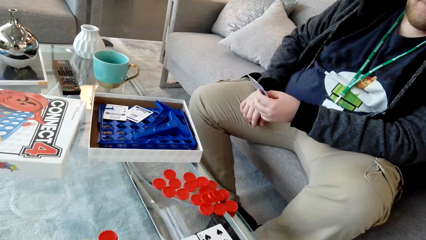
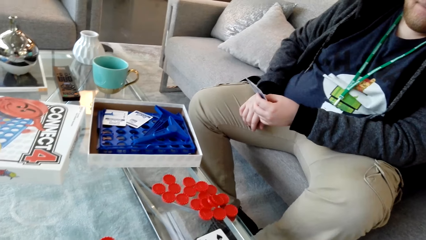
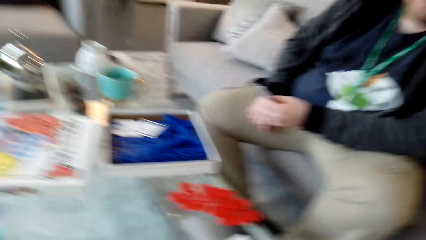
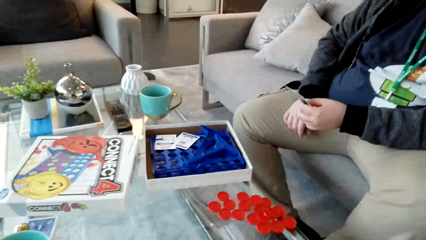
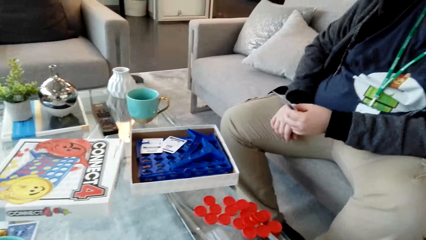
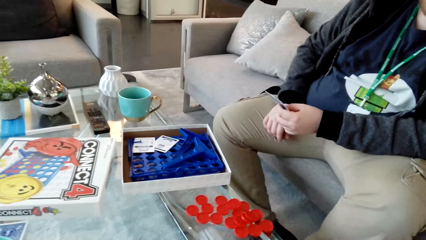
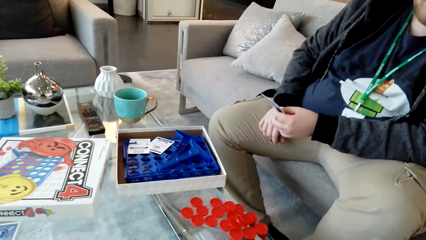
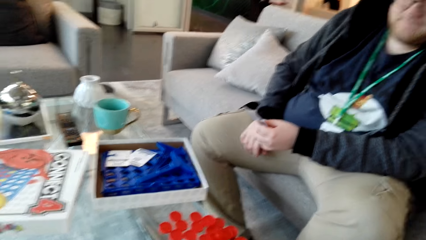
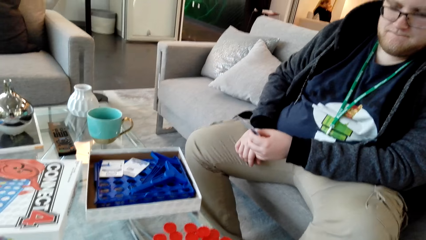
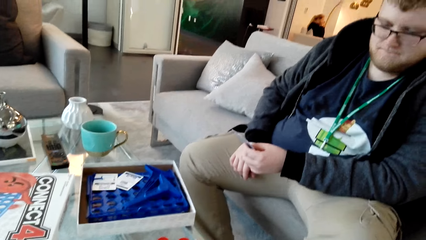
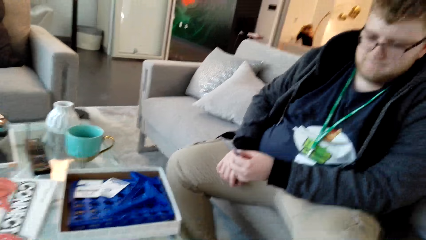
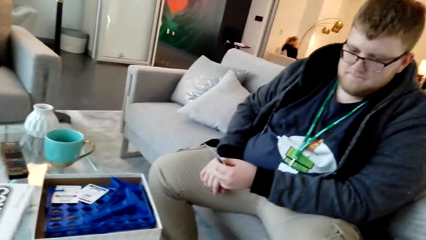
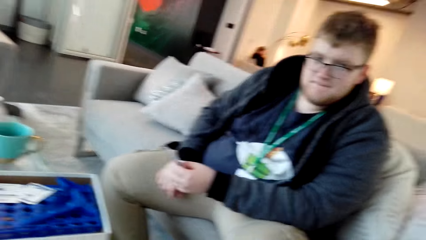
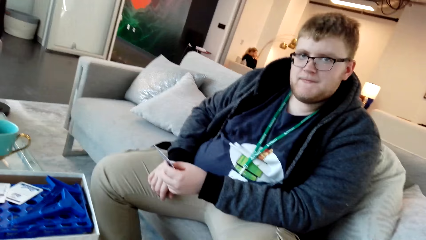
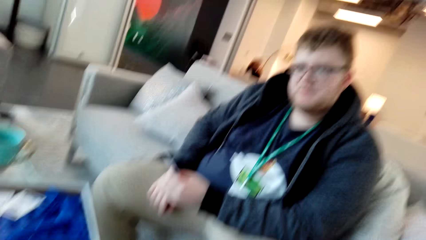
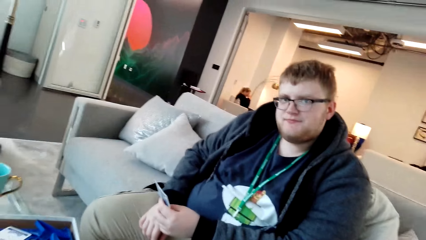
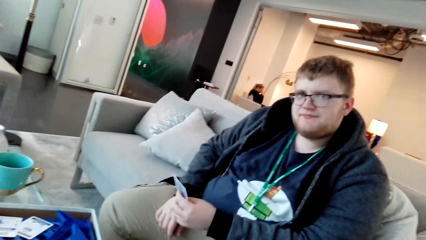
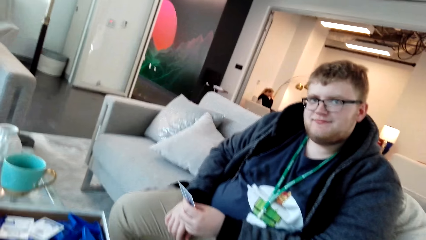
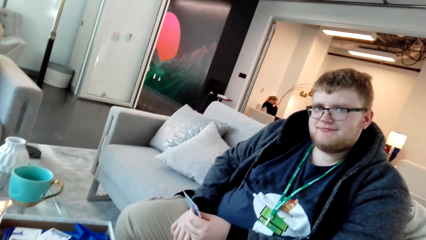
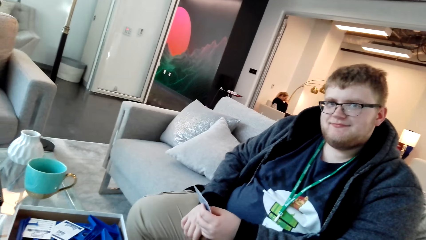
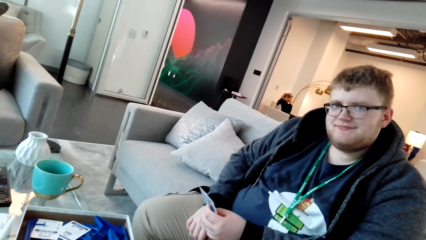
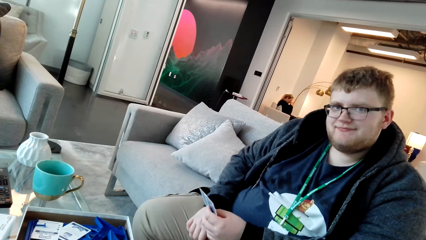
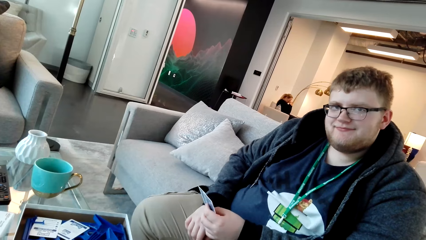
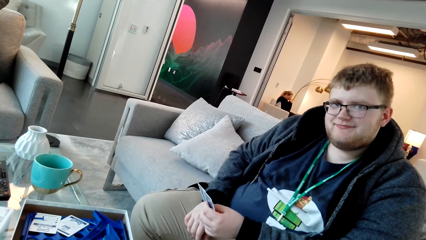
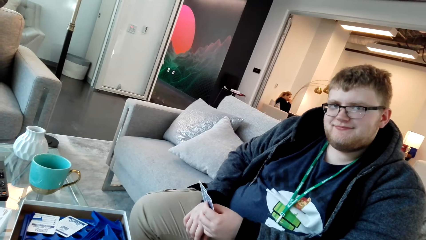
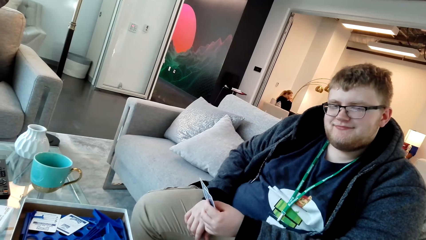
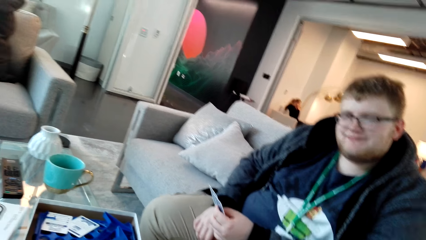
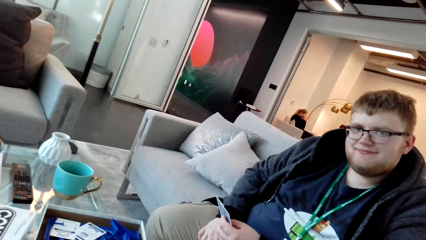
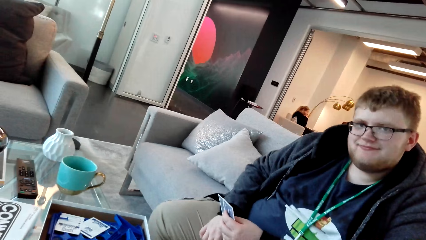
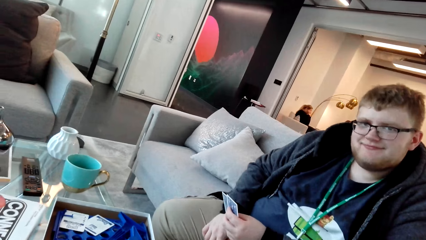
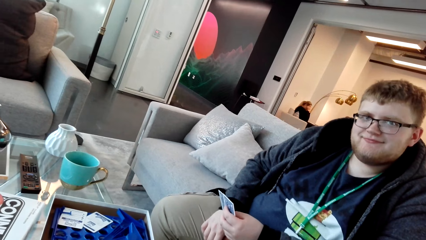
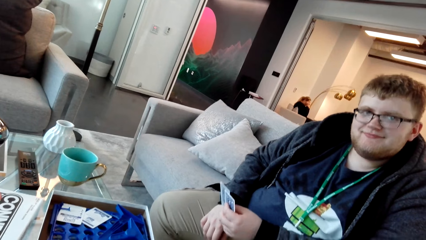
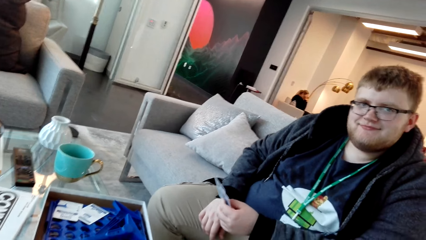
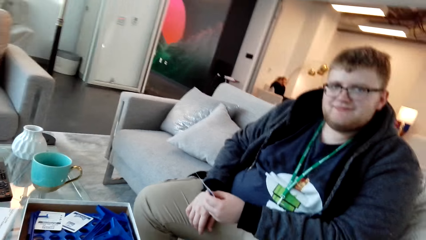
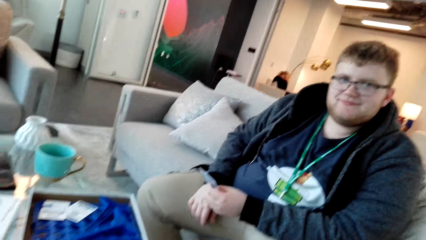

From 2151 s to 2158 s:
A man nods the head.

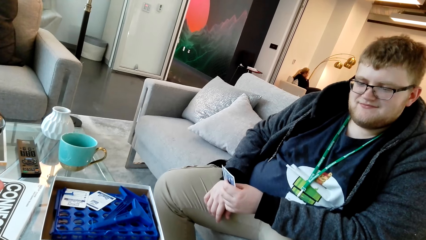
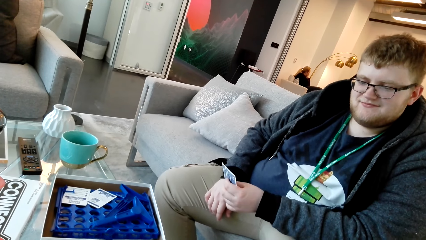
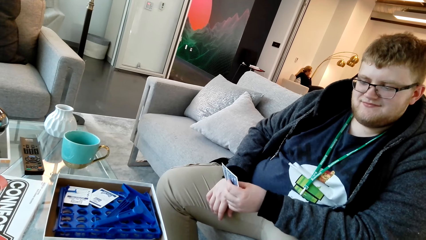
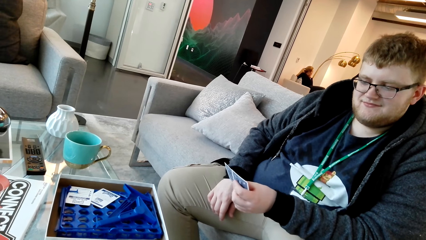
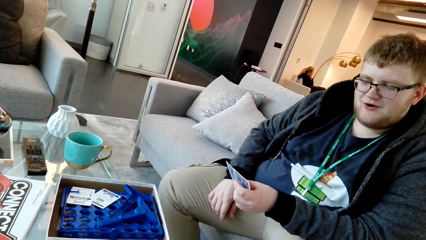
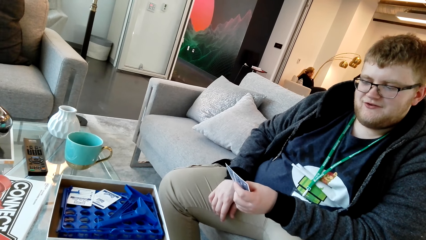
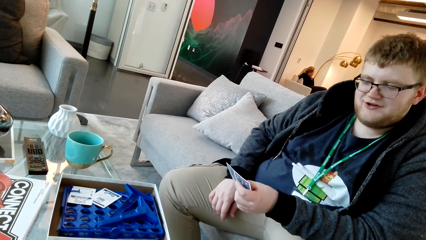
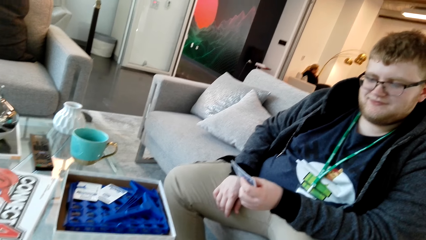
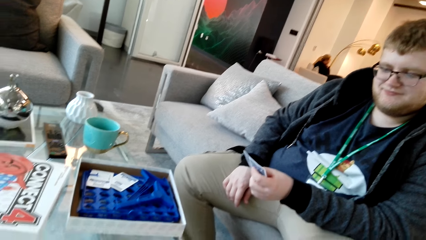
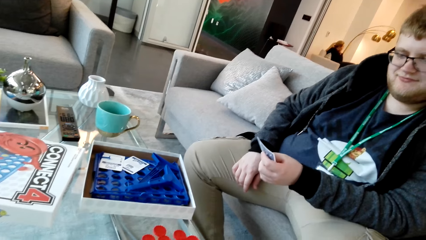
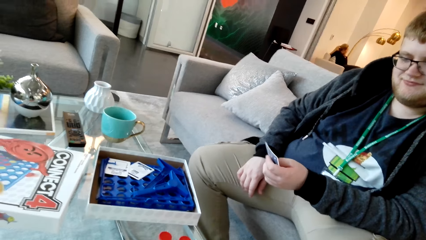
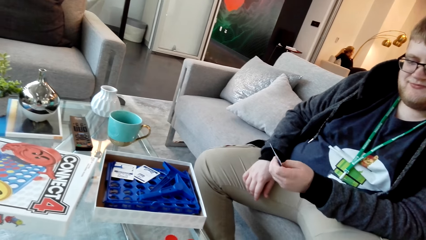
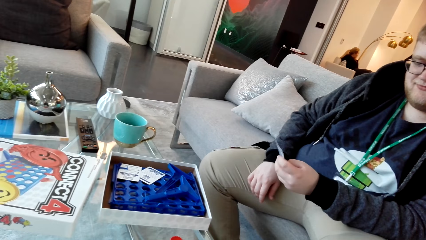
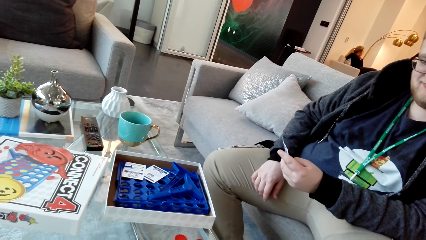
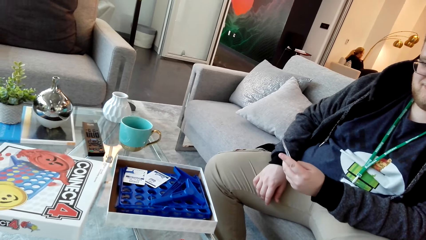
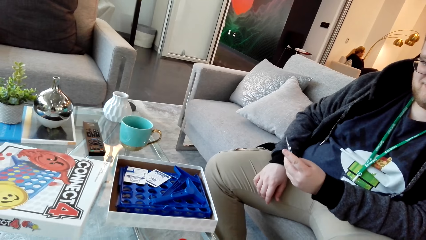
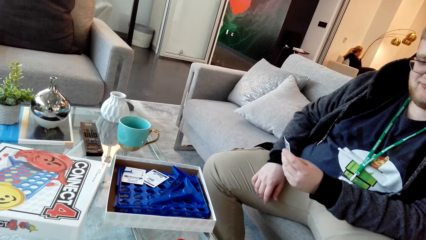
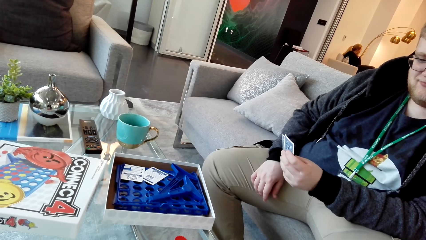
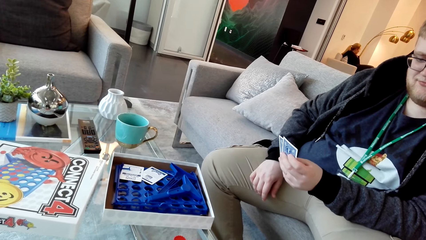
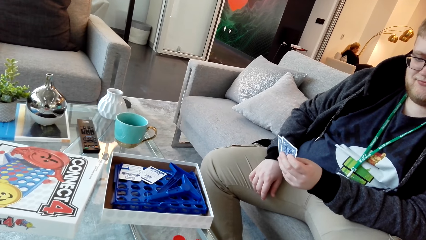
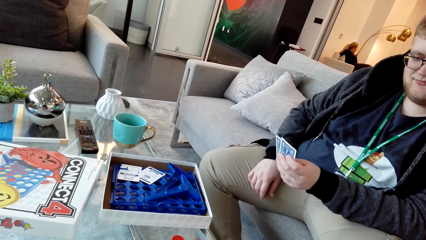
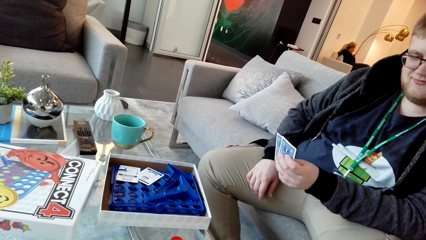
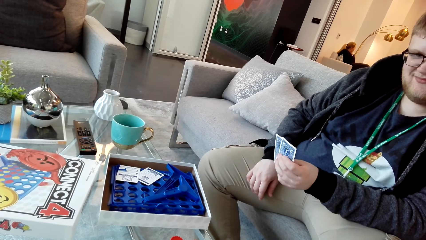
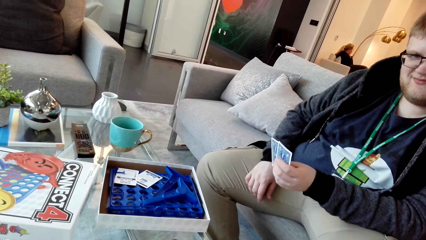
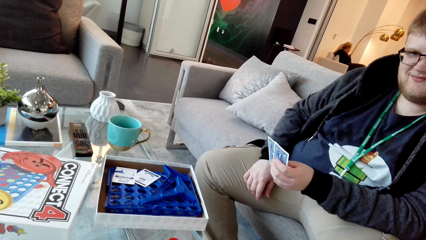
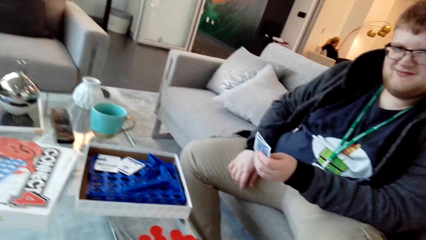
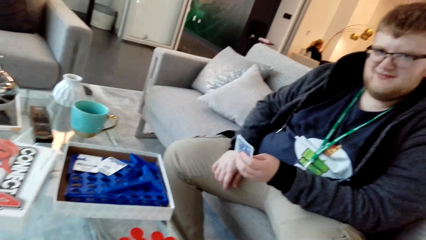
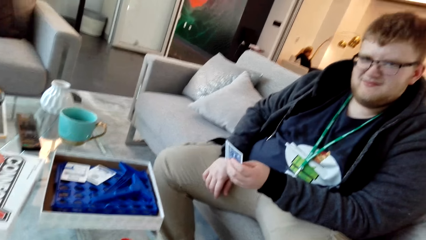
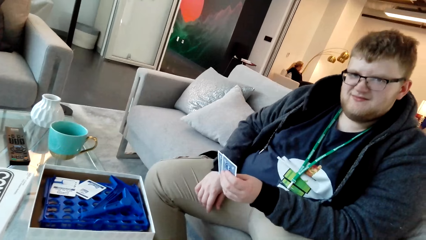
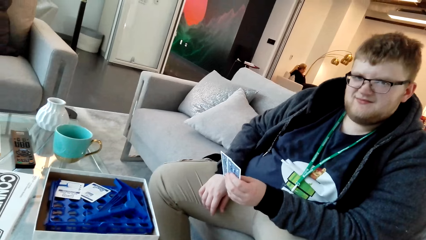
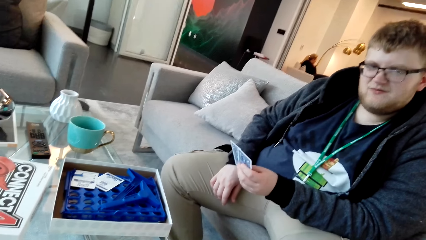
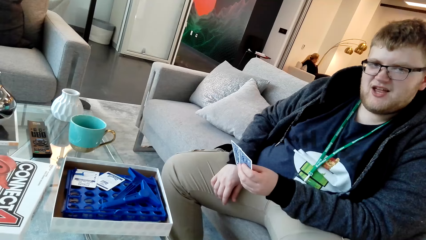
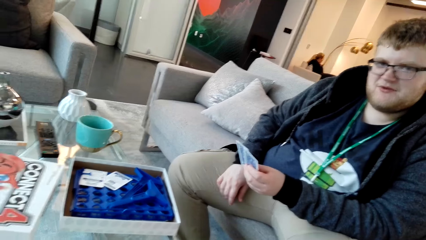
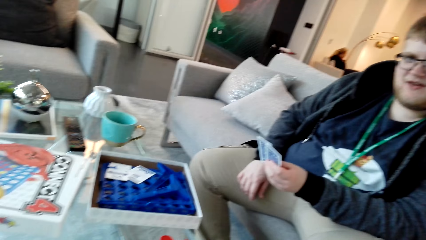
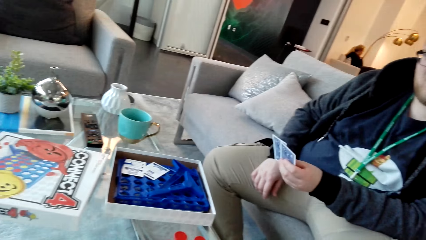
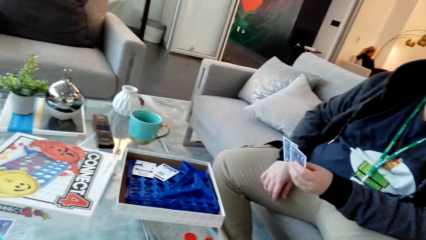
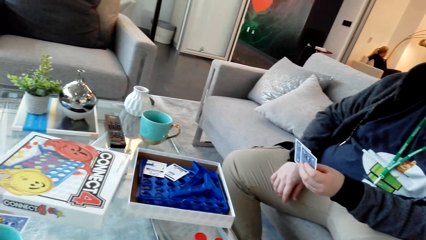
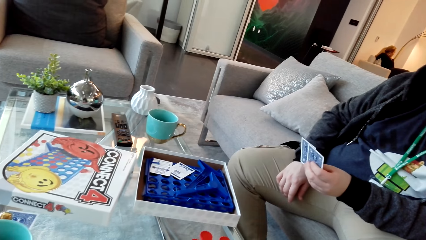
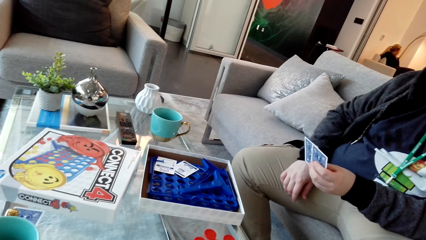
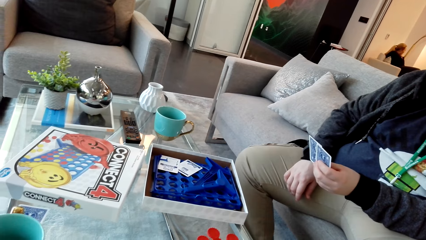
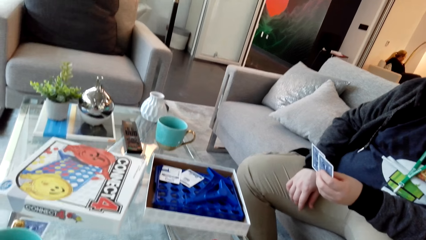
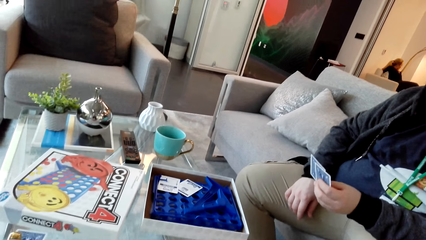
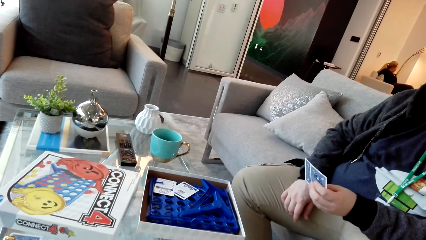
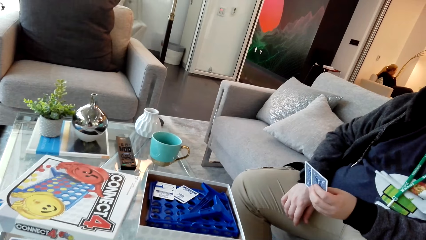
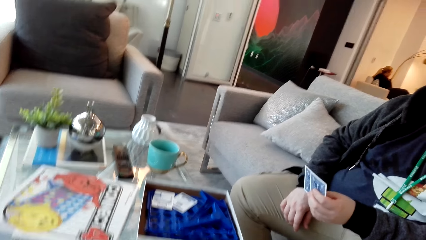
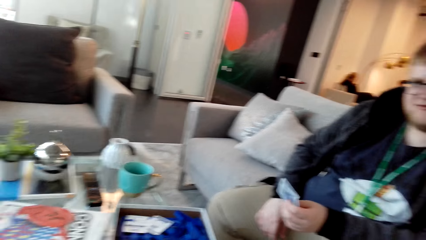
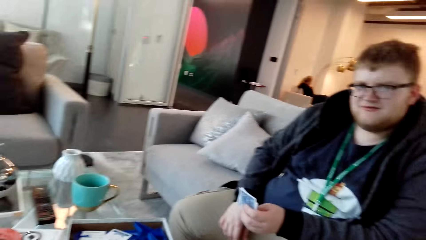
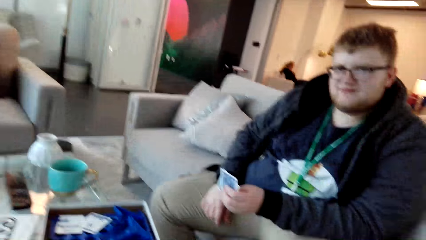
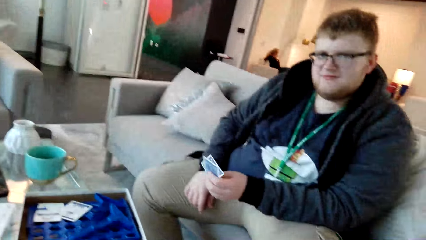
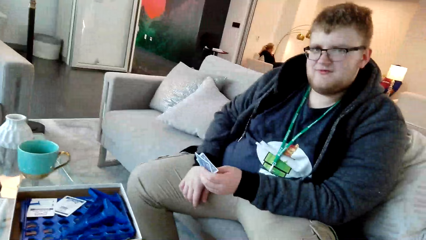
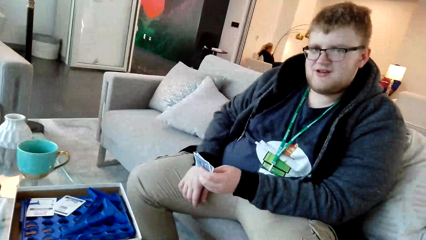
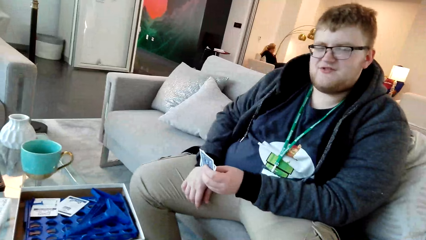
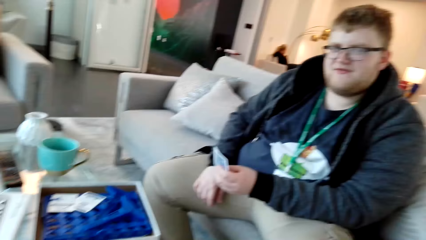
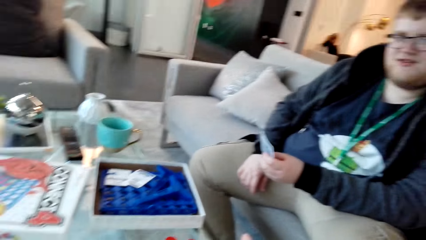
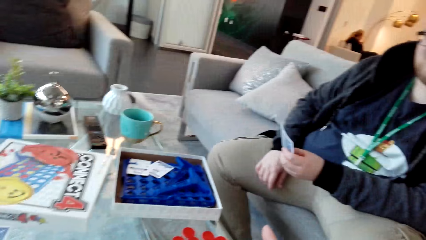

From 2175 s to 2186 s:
A man talks. The camera wearer talks. The man talks. The camera wearer looks around.
